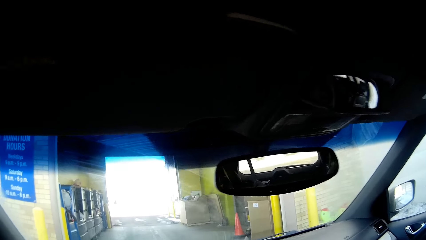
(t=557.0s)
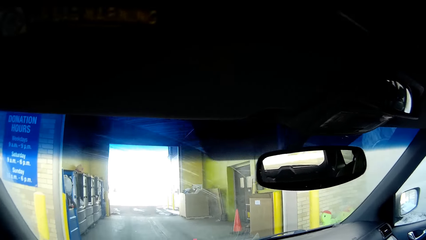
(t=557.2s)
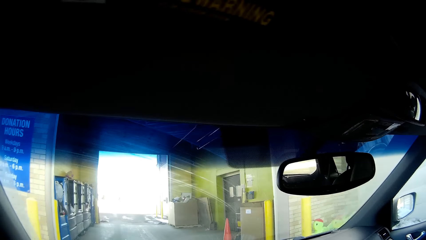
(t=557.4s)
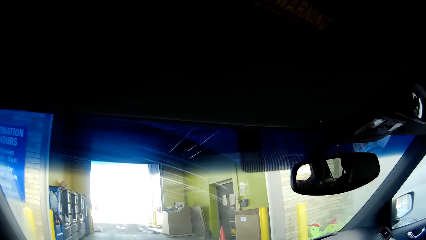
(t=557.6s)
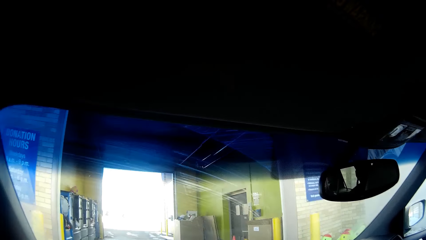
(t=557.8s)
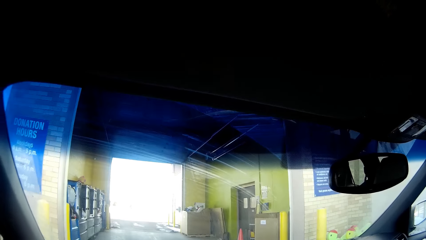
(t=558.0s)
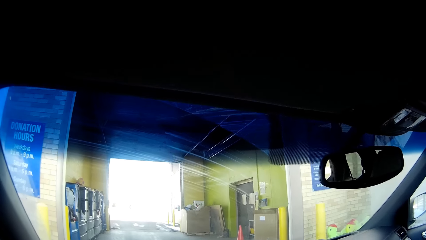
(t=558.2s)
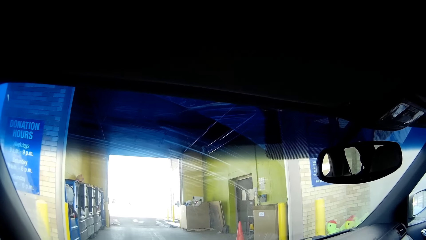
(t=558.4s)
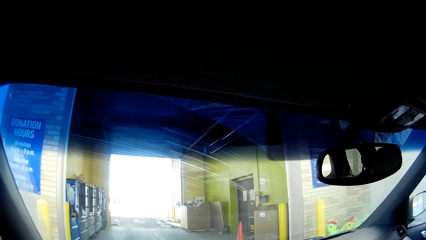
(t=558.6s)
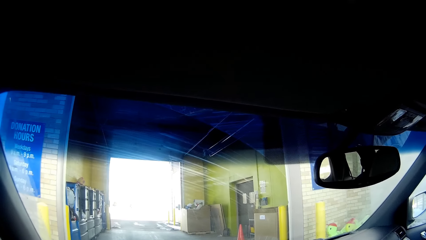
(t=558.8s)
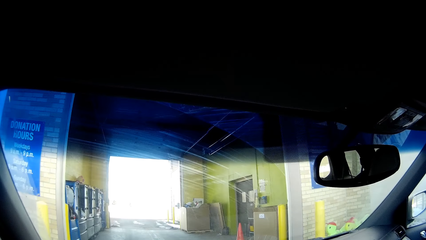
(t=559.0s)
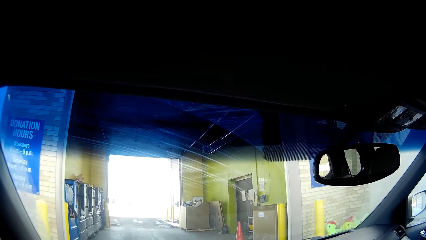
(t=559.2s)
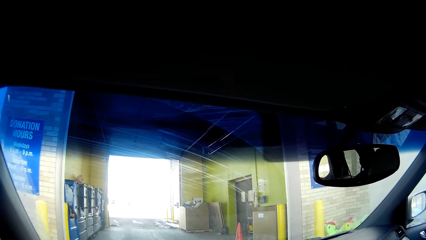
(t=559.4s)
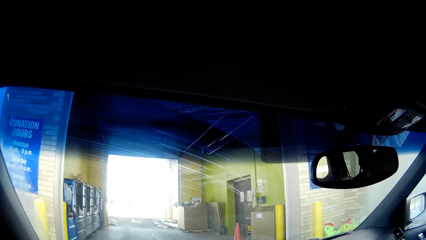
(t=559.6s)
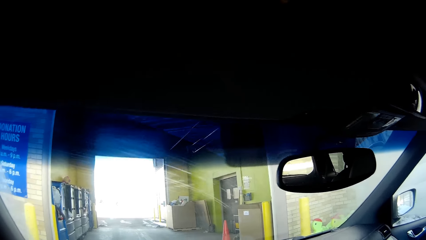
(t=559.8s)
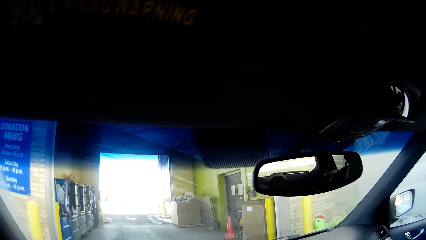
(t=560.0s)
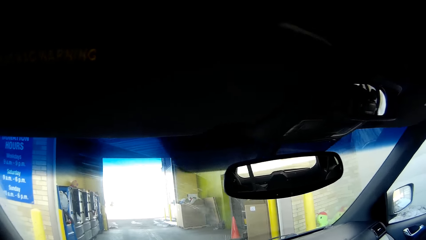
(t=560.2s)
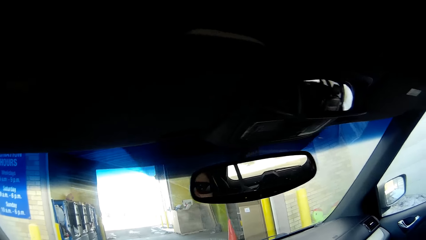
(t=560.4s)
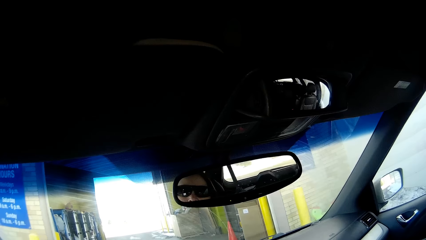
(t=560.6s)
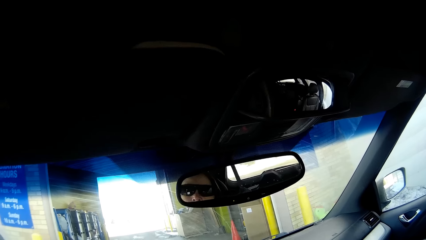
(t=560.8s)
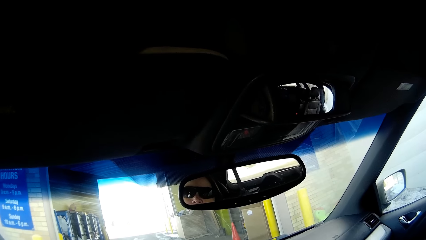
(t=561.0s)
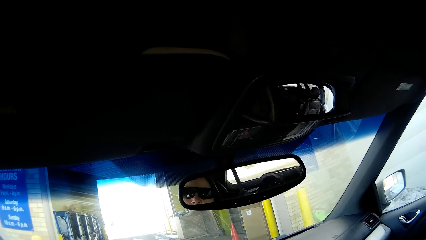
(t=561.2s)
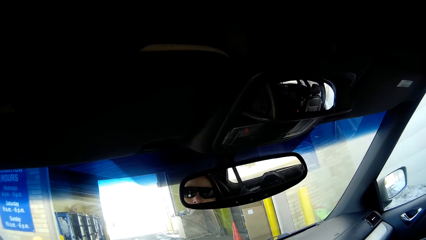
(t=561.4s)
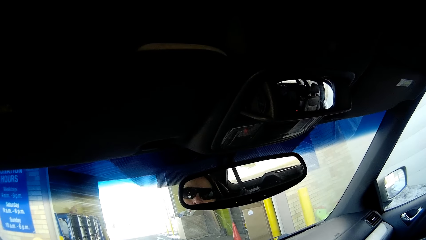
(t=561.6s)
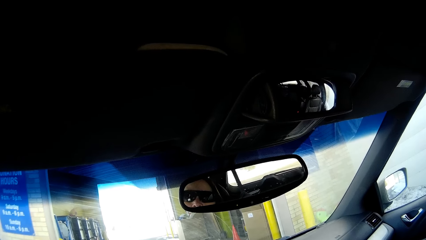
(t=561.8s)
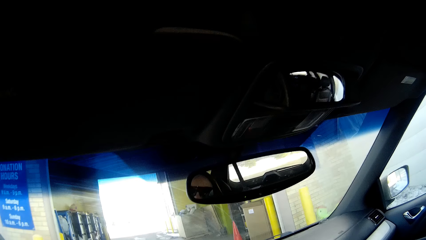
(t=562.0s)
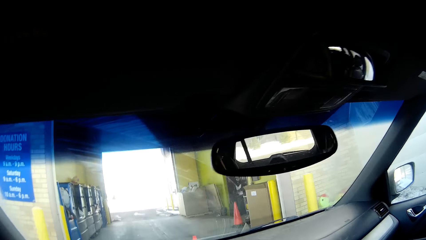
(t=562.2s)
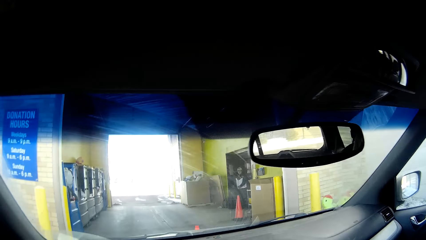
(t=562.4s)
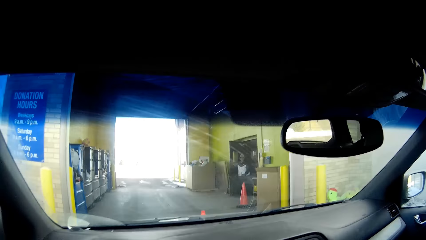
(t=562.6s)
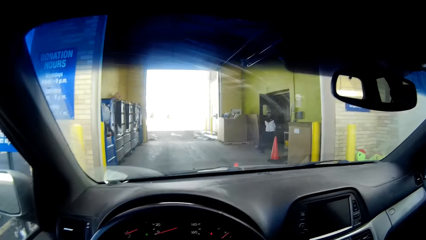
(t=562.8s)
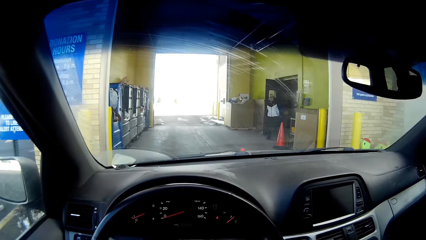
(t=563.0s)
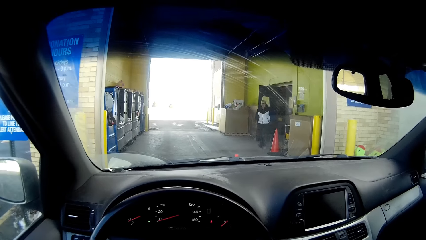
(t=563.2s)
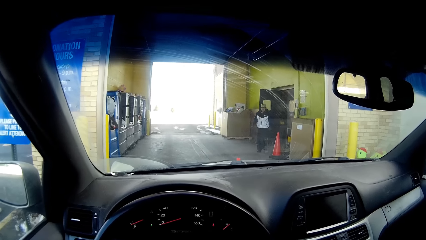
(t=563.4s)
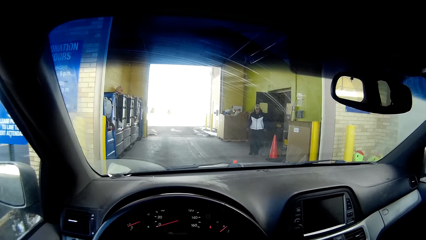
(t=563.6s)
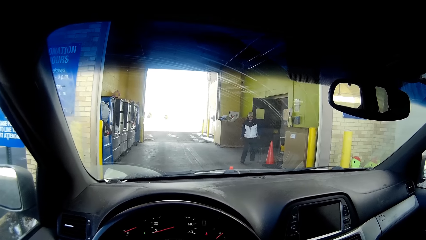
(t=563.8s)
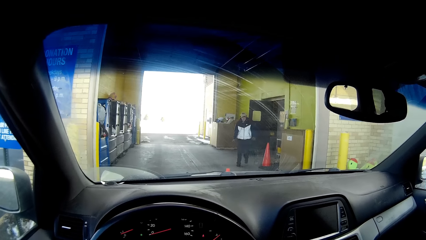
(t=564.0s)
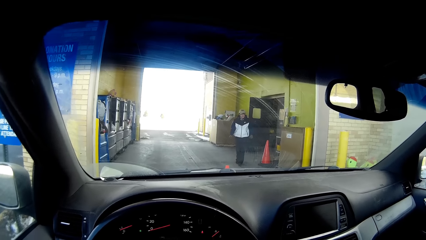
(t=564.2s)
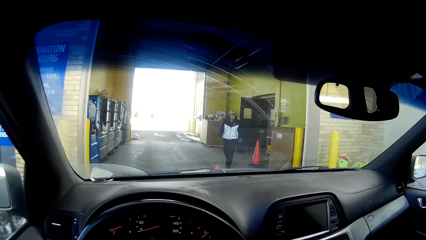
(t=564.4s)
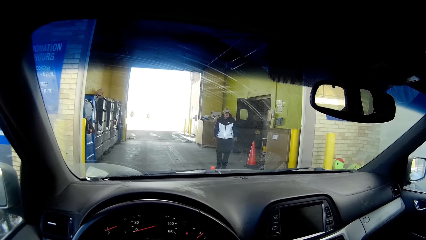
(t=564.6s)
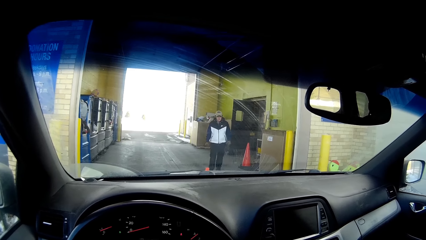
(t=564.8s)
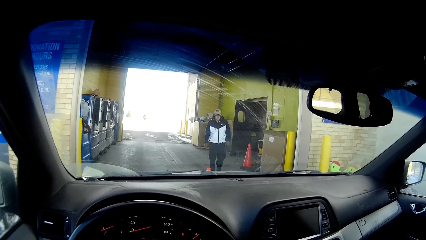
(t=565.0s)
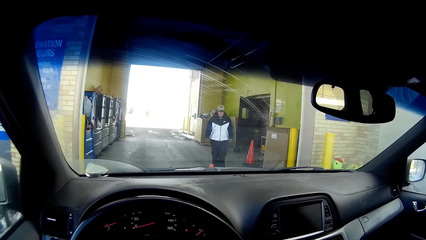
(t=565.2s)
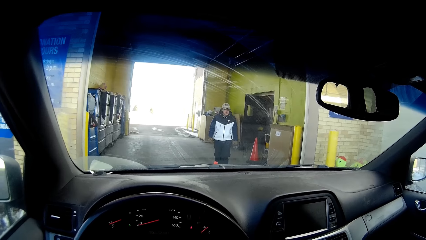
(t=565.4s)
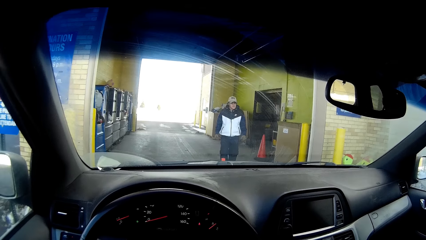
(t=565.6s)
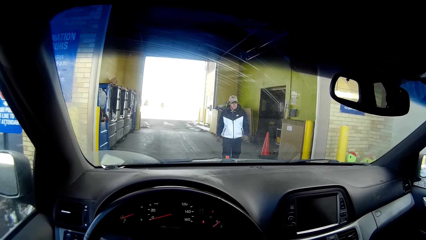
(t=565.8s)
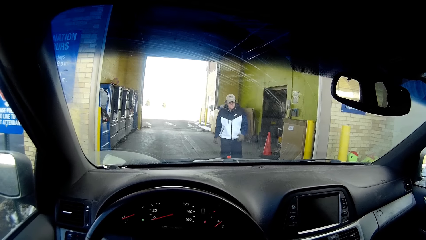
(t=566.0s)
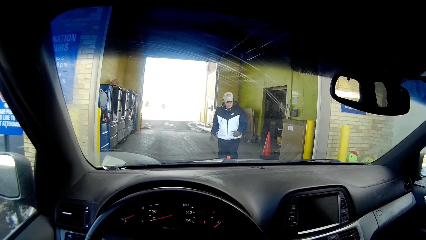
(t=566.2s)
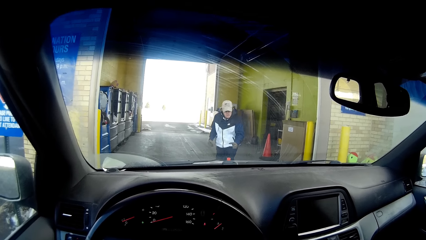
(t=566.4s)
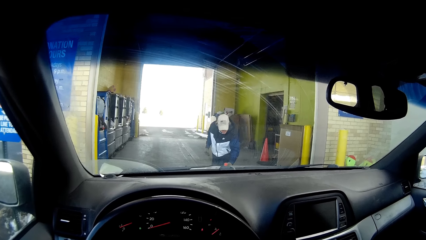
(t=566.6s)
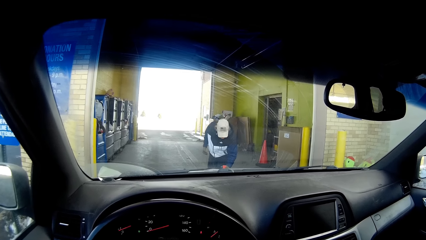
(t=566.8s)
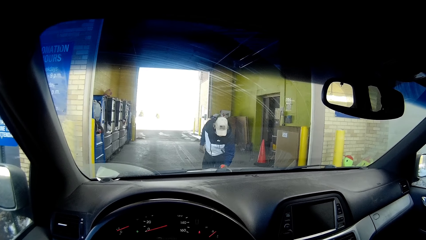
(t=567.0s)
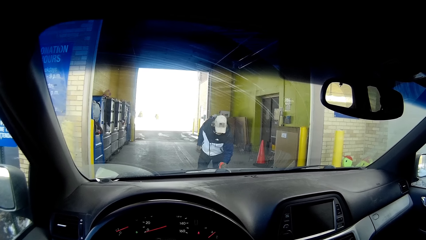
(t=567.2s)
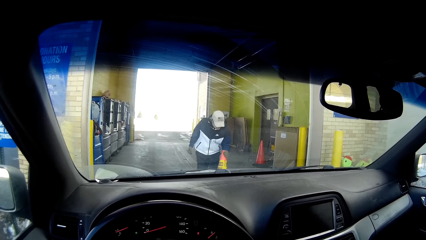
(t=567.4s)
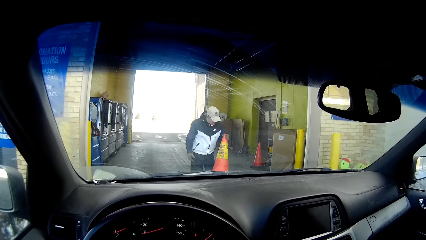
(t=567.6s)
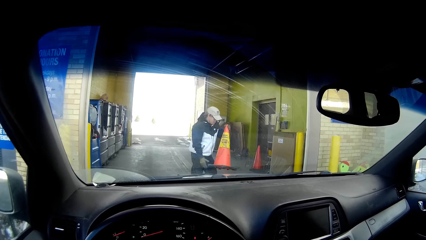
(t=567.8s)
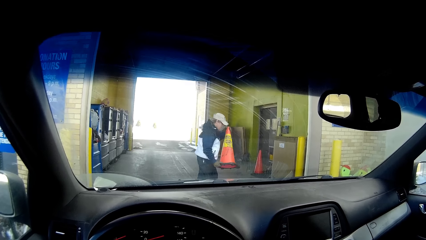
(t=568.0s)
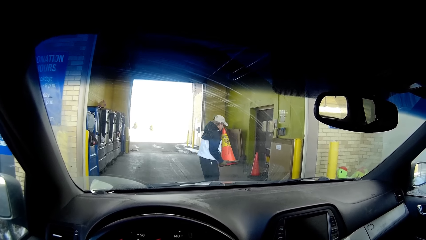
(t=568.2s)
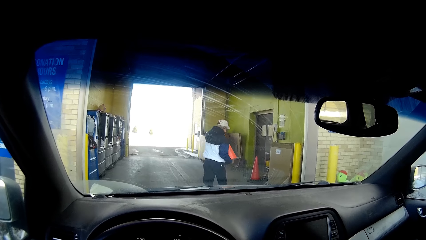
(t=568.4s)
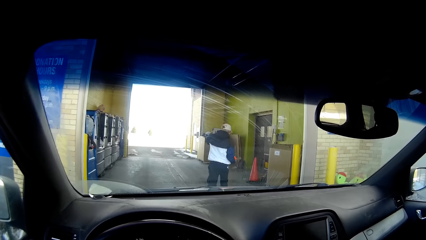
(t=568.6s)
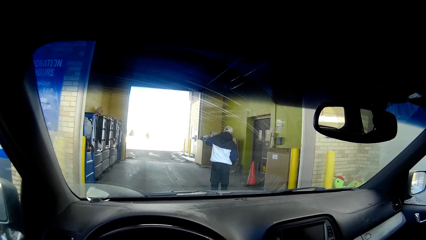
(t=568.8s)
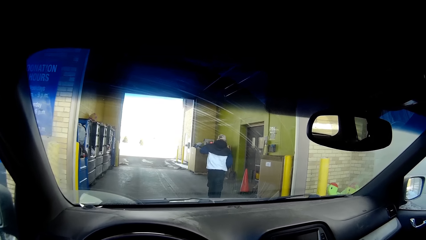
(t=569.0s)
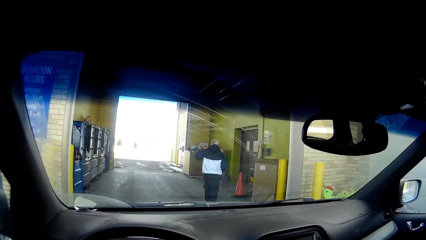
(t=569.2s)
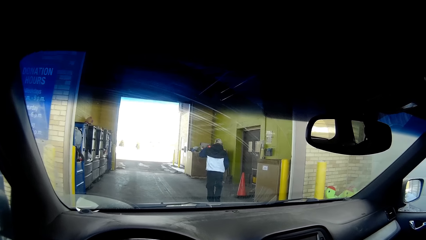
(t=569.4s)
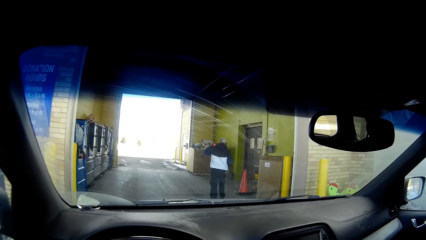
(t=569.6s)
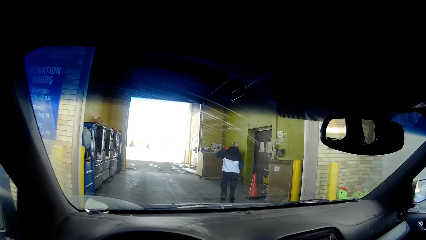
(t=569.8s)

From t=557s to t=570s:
A man walks towards the car. The man picks up a road block.

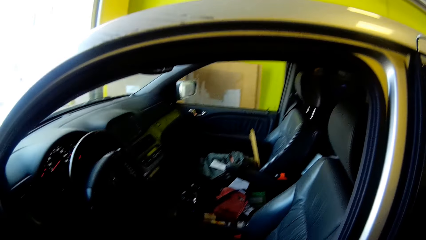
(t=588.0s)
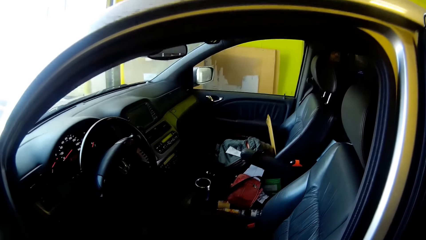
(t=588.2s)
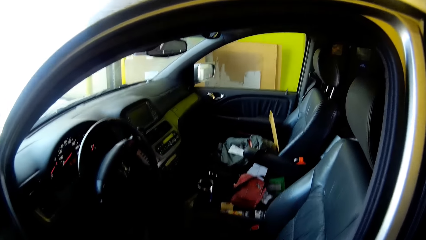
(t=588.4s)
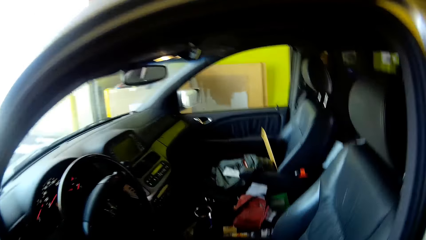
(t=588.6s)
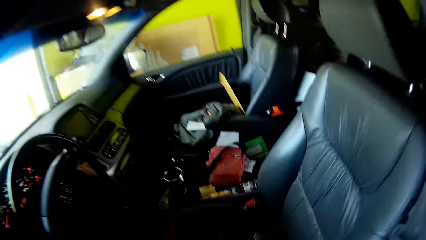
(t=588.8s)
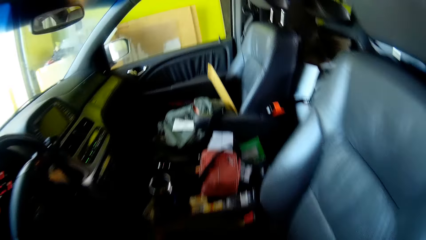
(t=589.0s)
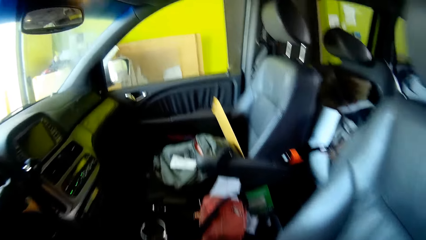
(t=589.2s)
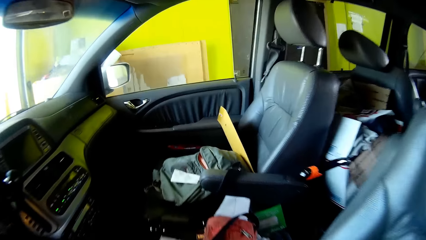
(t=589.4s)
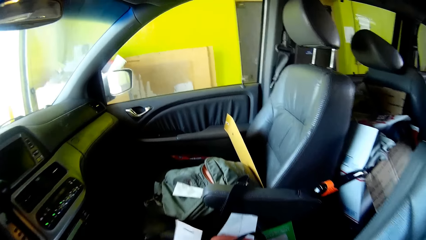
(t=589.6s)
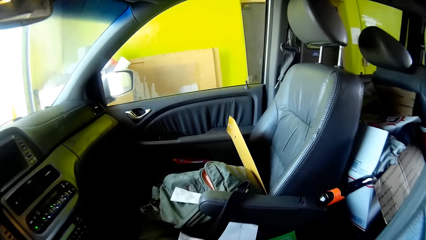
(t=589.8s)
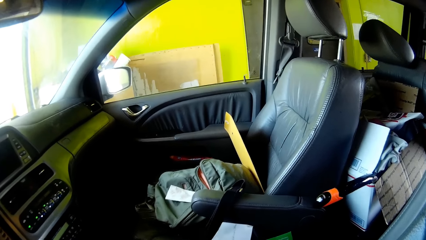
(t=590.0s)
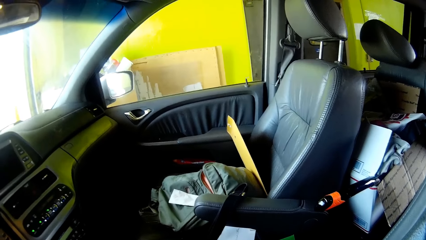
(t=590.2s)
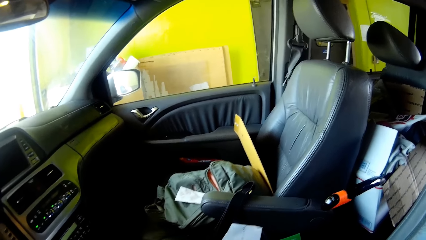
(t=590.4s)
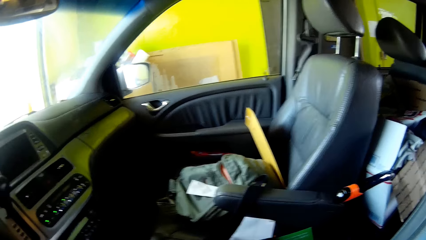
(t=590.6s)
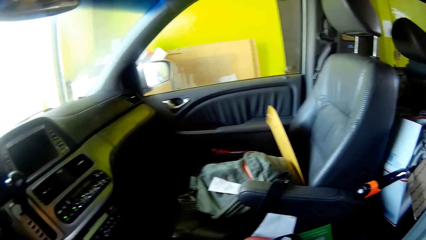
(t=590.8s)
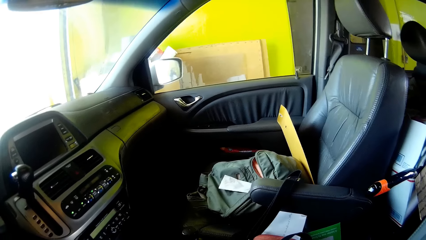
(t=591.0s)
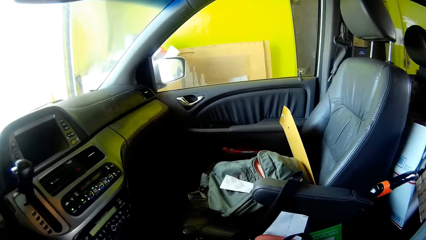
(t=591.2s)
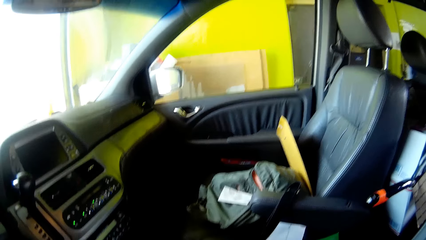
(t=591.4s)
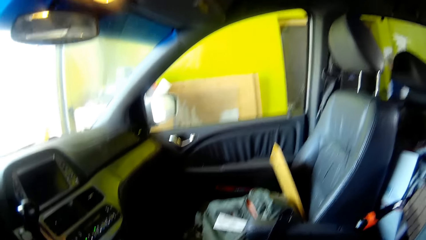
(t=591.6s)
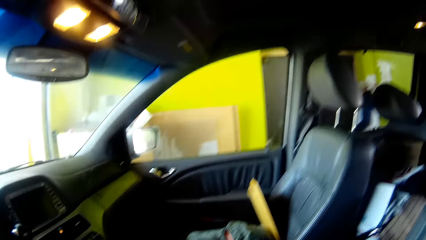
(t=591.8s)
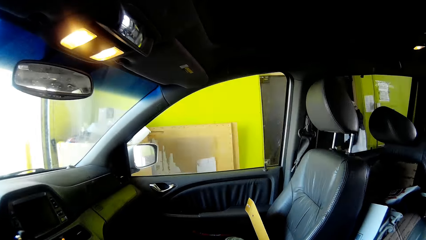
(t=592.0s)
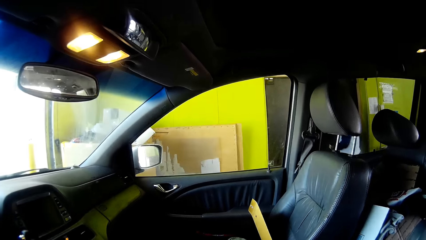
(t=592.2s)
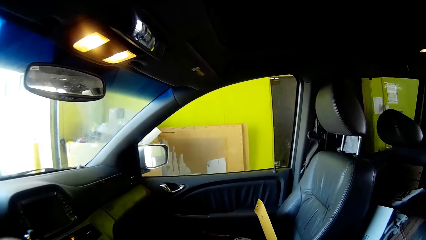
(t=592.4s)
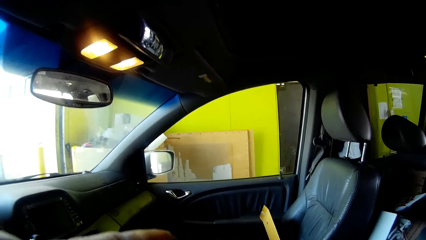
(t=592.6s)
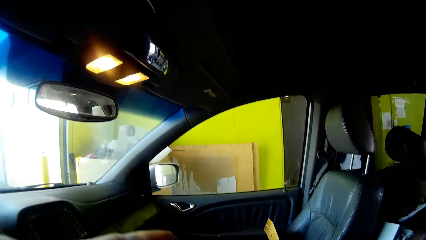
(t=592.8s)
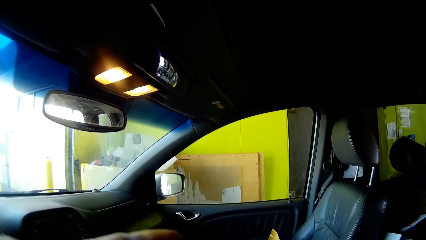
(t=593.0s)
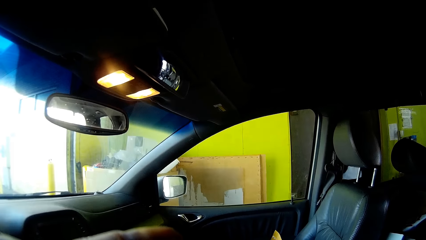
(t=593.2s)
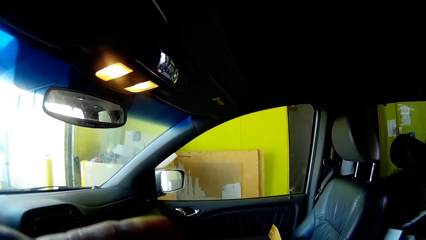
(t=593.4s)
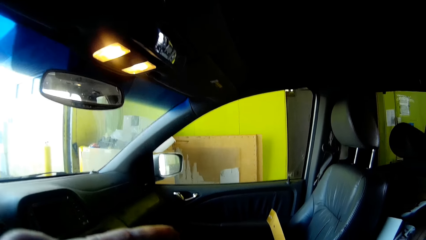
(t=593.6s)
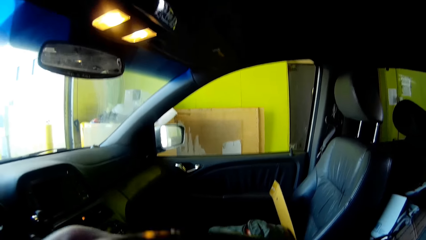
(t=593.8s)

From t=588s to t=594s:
The camera wearer enters the car. They drink with a bottle.
